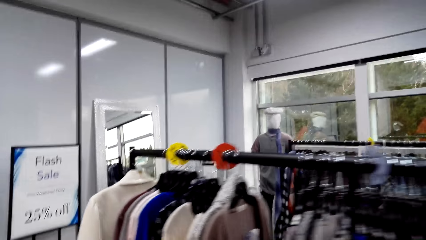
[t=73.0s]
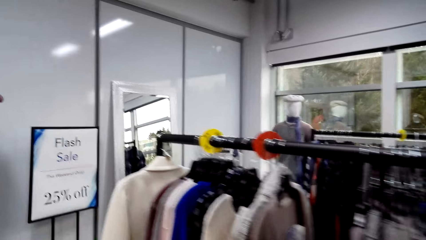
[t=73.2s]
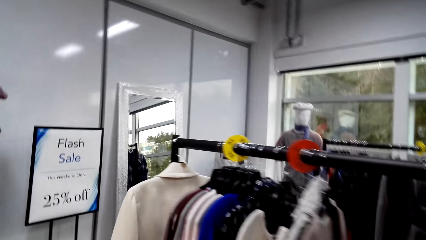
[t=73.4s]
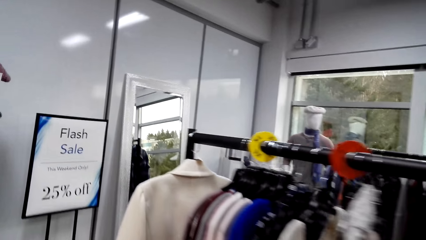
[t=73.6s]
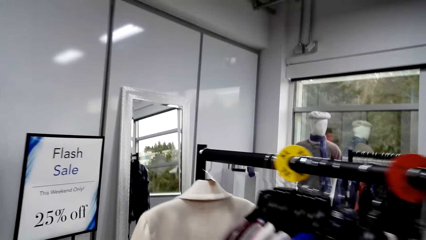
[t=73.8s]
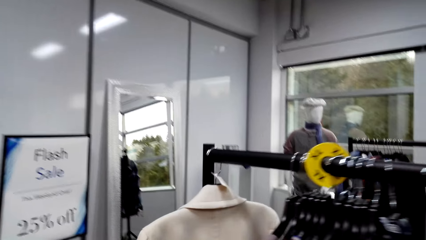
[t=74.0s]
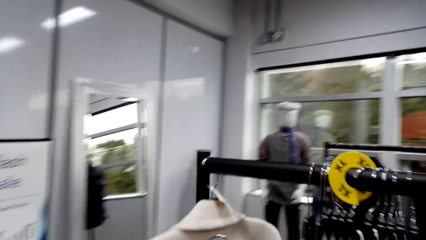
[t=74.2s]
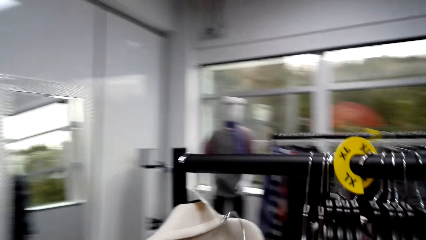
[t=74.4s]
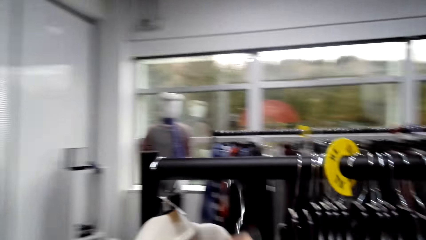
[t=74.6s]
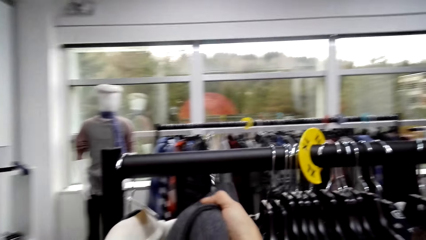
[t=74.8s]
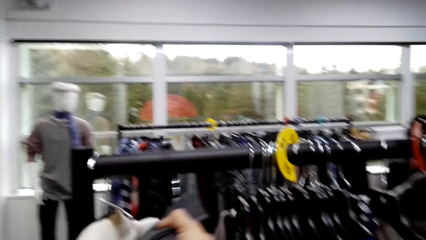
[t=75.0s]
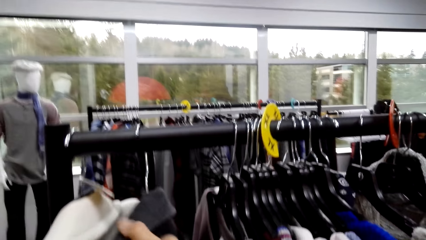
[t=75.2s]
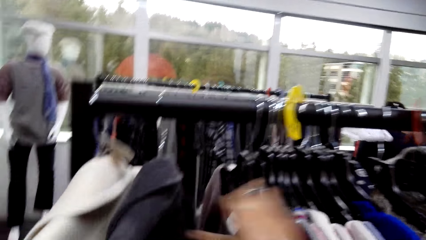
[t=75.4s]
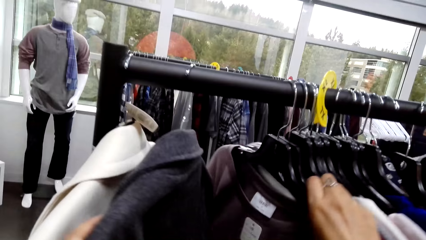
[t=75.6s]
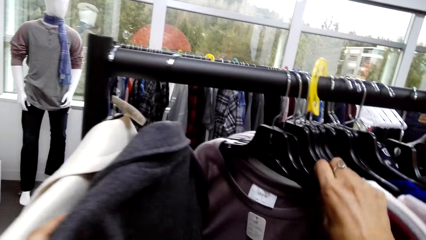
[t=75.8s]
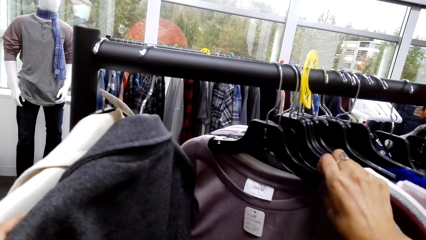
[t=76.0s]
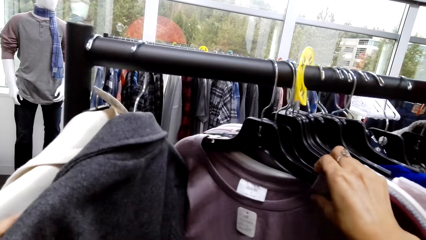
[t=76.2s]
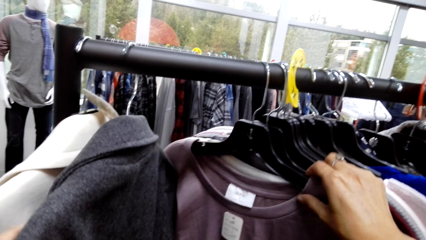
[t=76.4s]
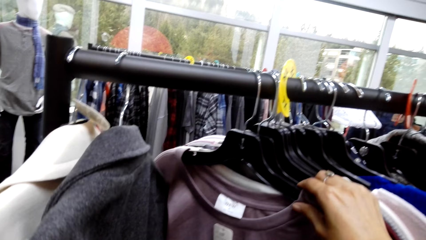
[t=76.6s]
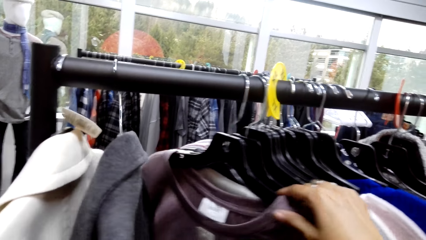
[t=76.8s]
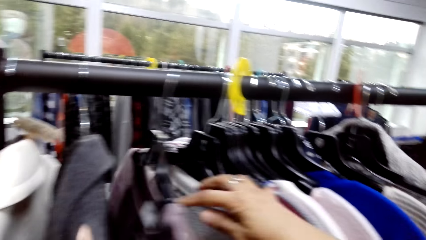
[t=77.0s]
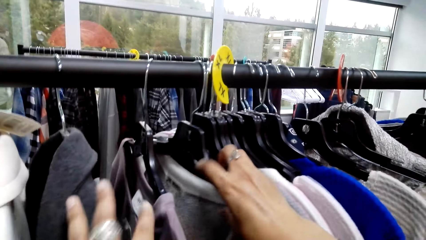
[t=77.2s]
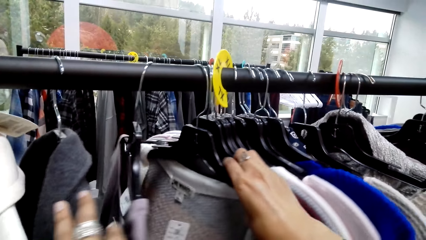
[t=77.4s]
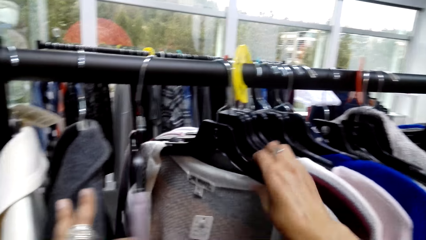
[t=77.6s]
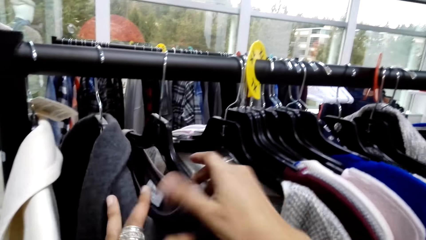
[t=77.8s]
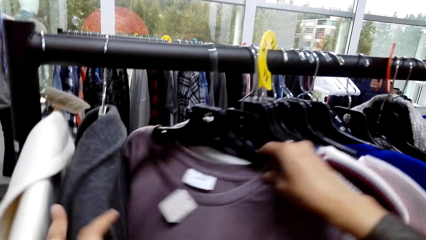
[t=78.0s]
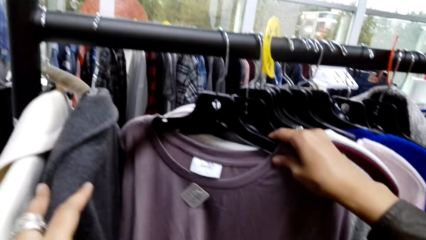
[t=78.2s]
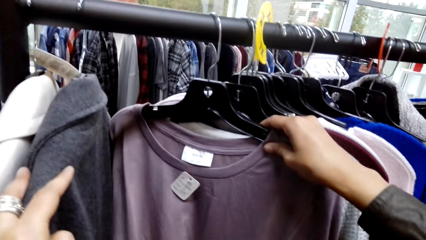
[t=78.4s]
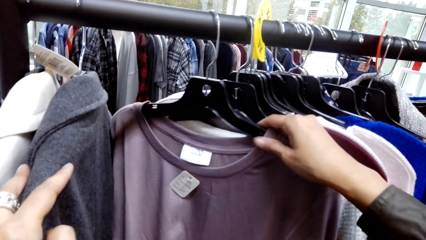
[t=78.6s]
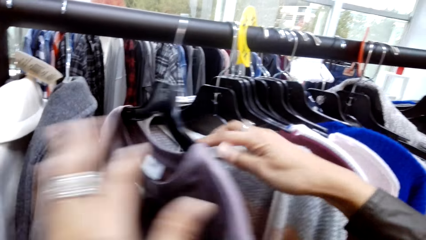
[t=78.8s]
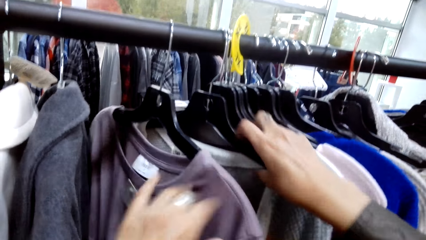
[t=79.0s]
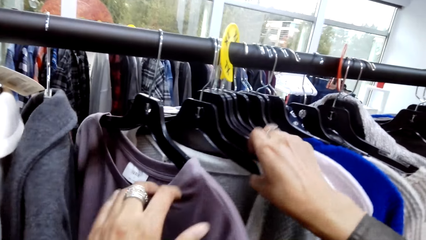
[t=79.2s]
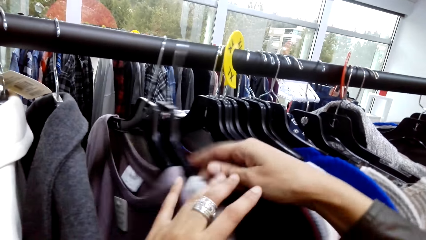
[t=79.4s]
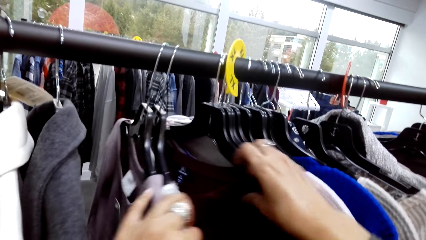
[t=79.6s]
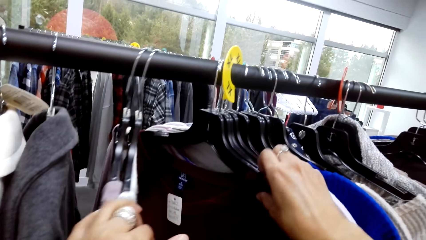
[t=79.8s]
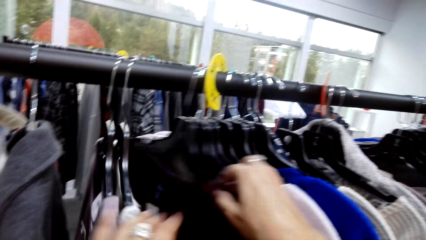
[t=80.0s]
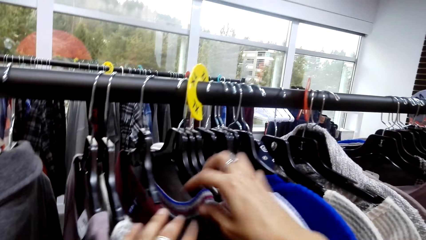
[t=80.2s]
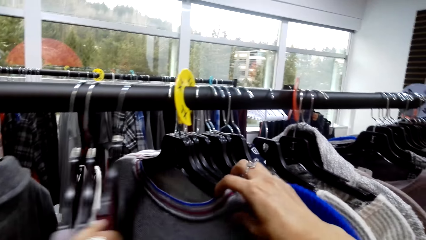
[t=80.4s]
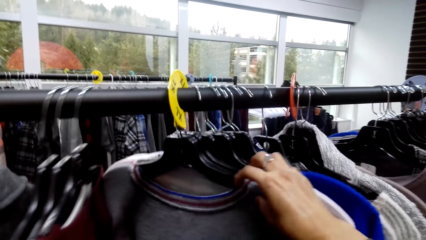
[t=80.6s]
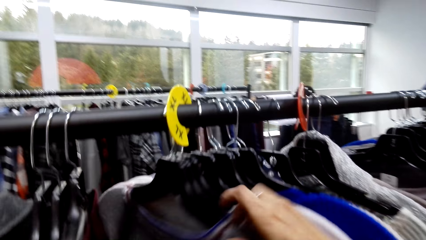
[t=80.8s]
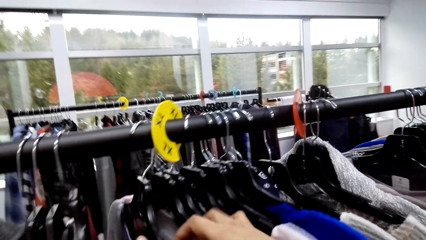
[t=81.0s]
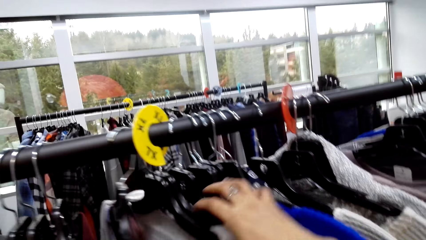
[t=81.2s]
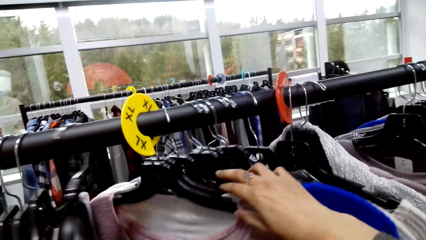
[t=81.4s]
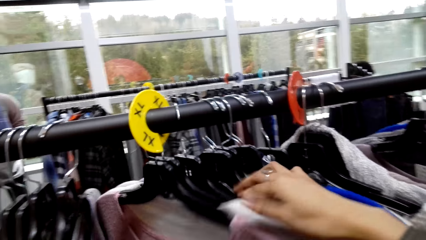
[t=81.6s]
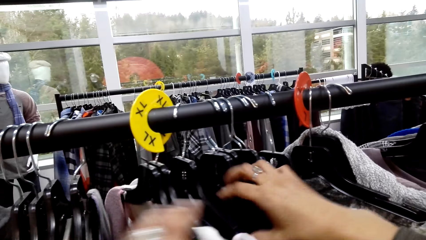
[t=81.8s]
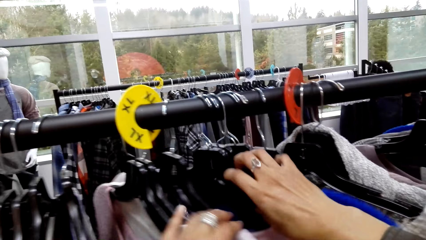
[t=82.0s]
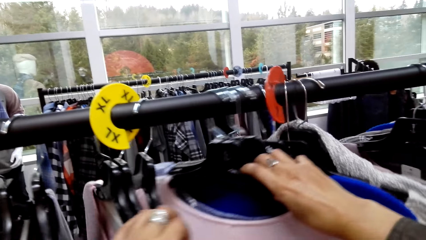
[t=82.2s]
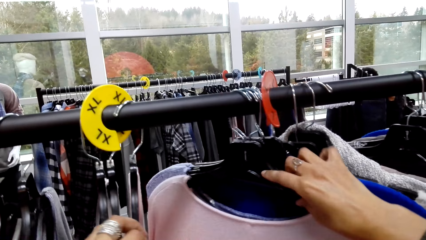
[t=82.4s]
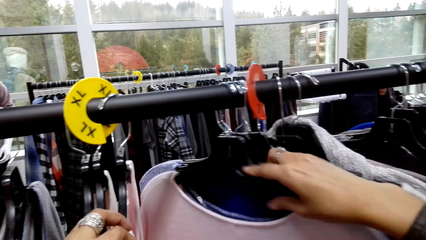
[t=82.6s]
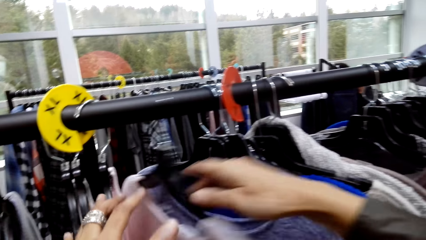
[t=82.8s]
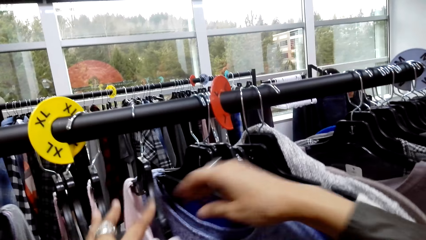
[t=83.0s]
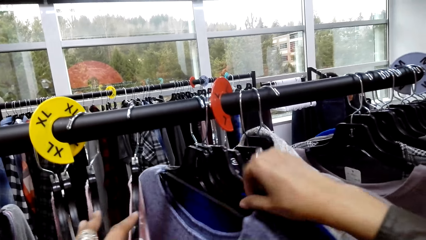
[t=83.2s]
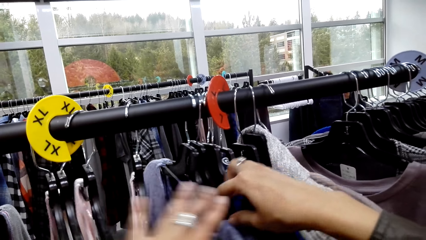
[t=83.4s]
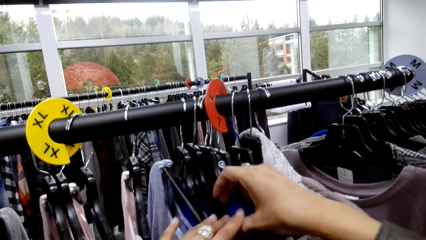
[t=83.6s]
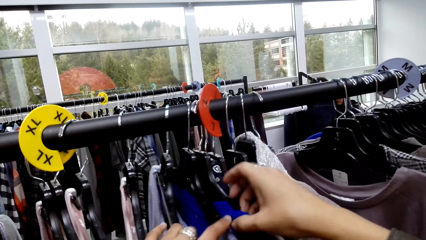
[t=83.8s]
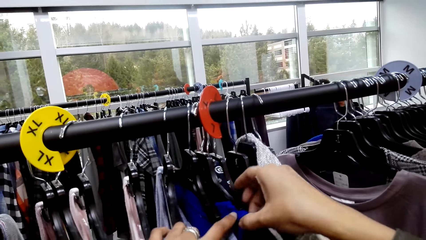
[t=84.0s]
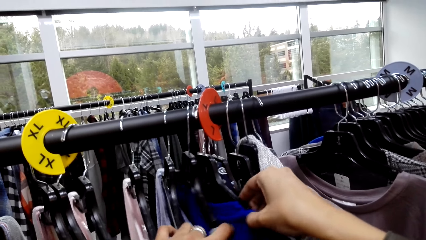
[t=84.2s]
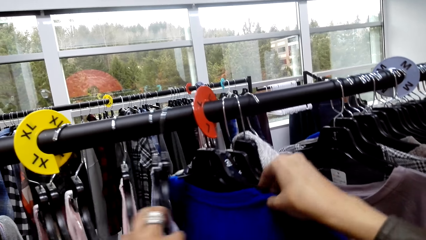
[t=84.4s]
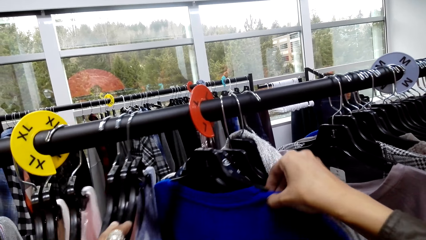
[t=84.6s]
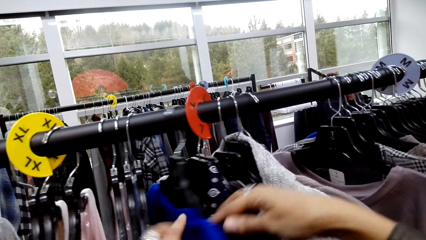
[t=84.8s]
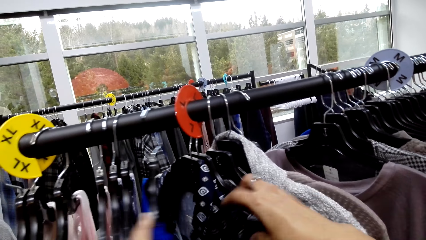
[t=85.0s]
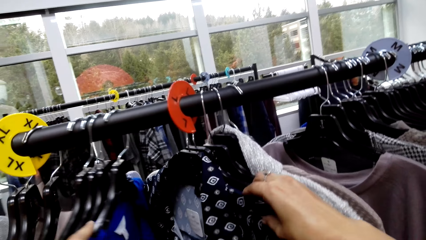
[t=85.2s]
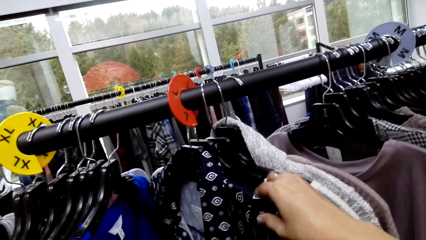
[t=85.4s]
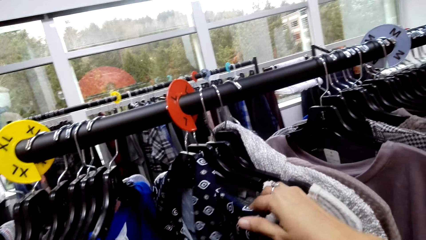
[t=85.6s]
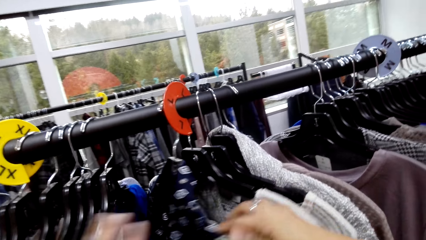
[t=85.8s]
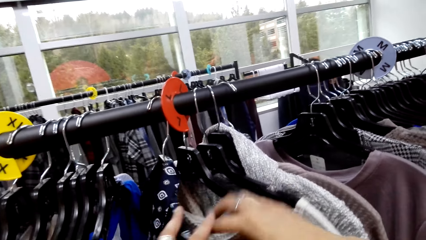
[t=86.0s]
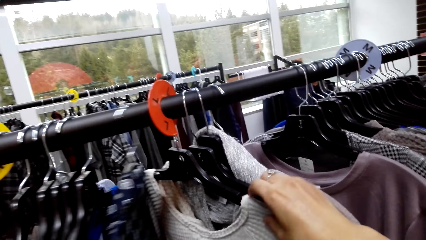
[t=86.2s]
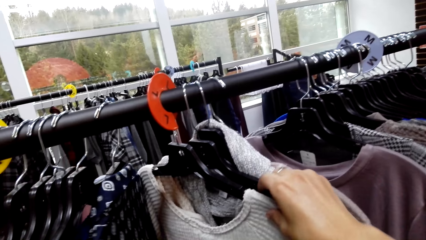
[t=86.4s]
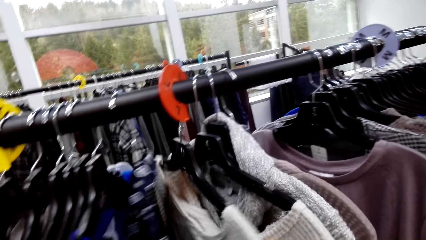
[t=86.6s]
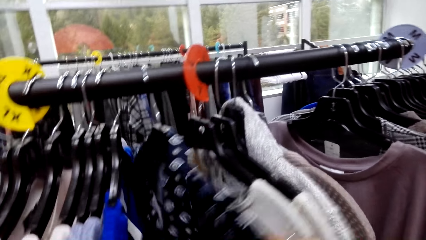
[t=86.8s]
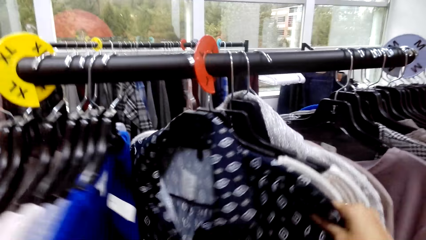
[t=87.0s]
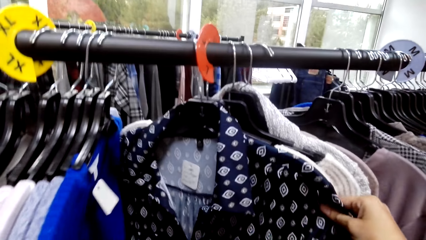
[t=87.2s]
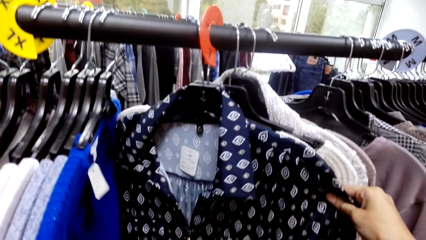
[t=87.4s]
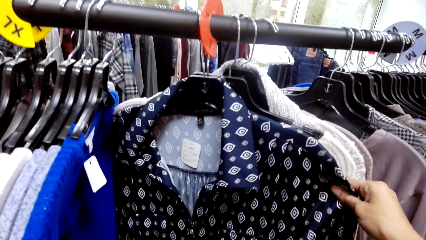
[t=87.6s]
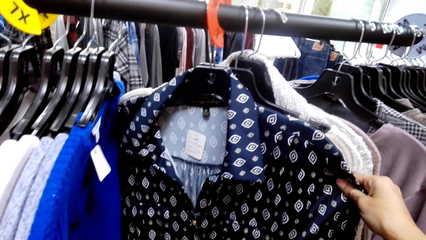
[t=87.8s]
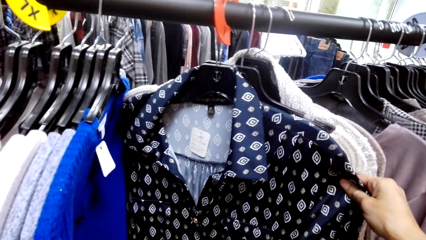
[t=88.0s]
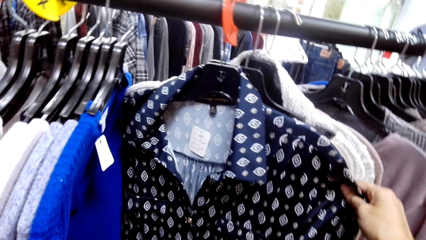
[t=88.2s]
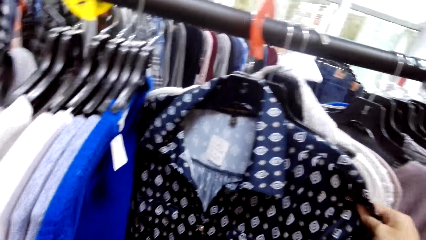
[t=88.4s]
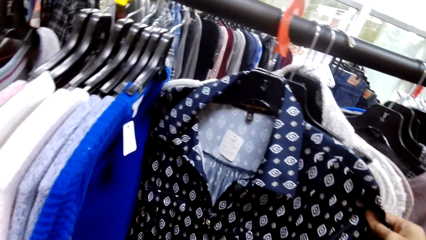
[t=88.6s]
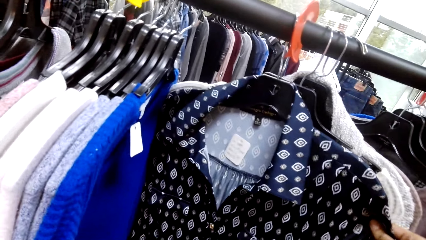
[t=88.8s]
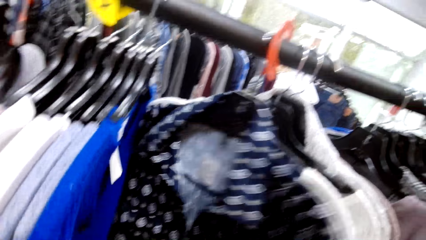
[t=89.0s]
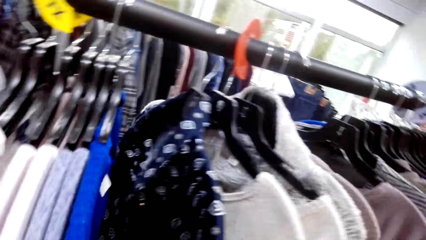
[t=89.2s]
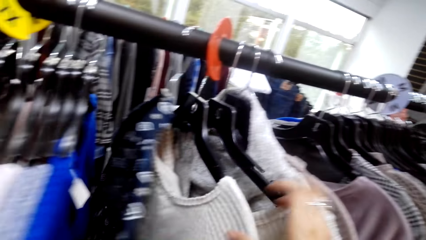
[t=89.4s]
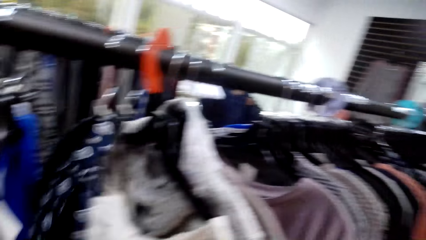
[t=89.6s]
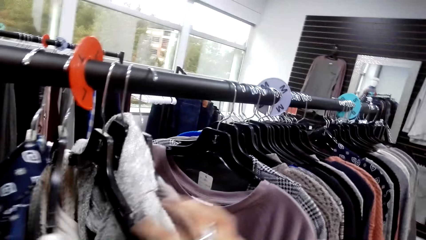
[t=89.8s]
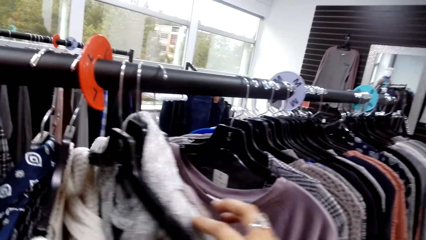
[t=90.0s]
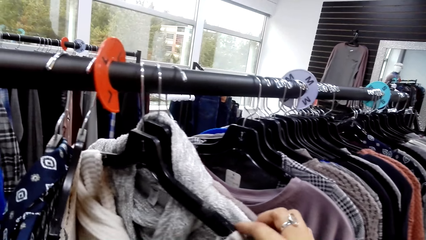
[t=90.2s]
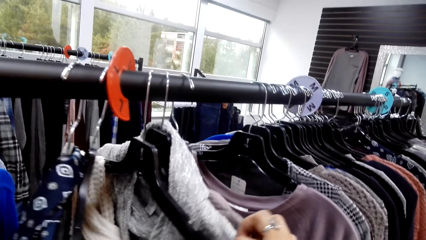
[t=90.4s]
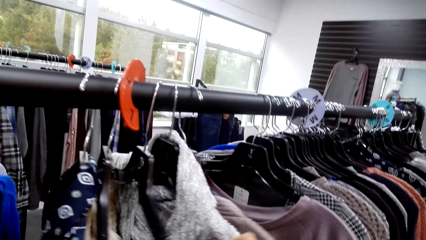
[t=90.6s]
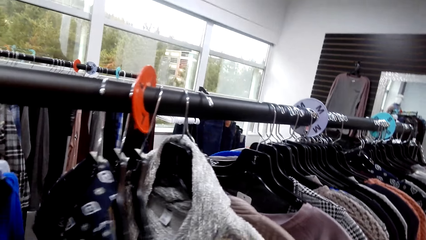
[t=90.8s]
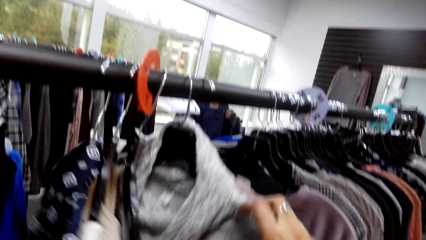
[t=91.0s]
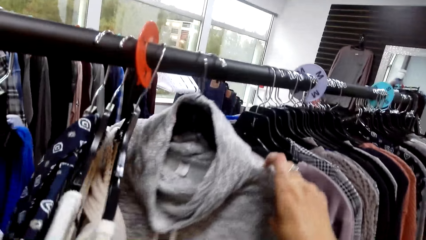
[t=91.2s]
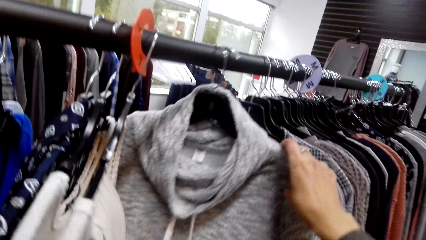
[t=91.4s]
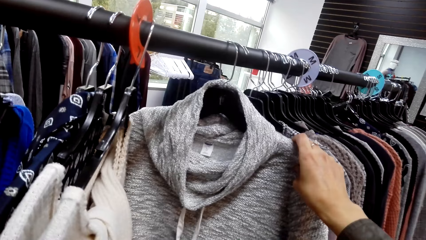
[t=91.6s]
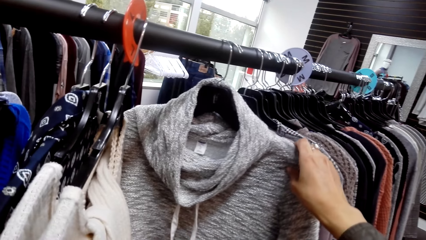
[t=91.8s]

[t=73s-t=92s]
The camera wearer puts the coat on the cloth rack. They check the clothes on the cloth line.
